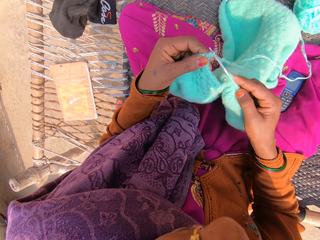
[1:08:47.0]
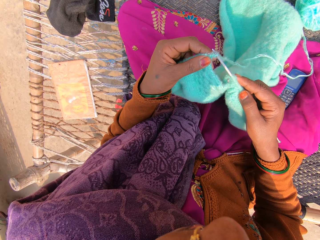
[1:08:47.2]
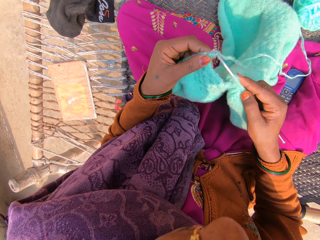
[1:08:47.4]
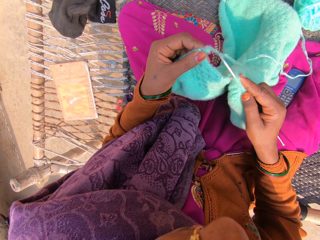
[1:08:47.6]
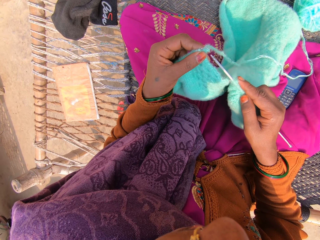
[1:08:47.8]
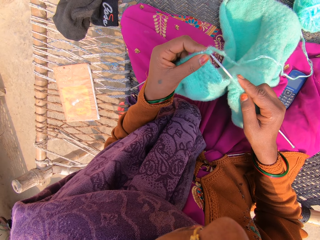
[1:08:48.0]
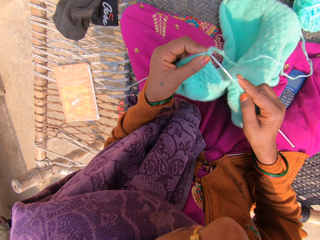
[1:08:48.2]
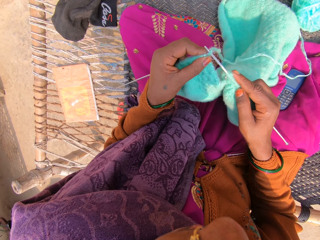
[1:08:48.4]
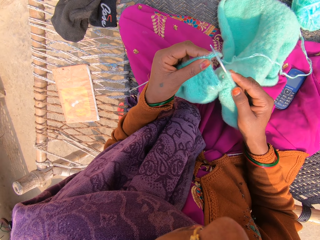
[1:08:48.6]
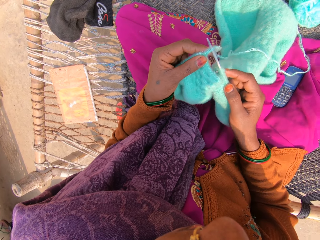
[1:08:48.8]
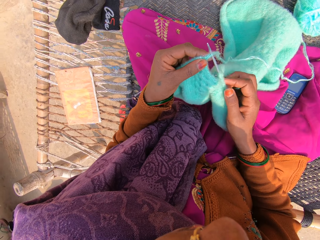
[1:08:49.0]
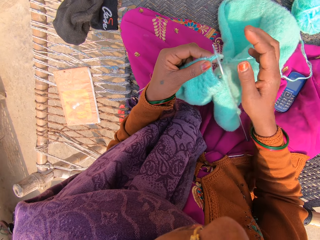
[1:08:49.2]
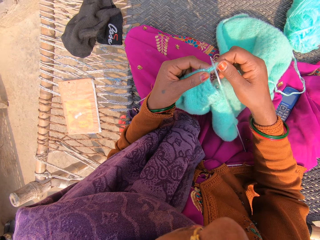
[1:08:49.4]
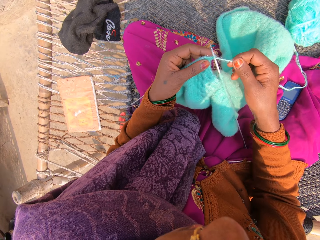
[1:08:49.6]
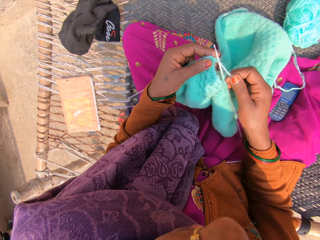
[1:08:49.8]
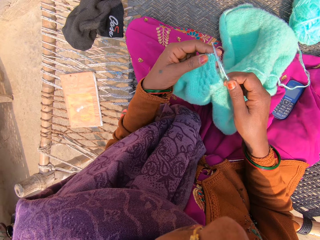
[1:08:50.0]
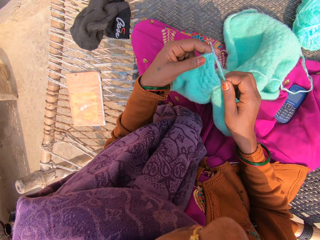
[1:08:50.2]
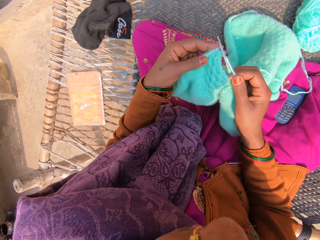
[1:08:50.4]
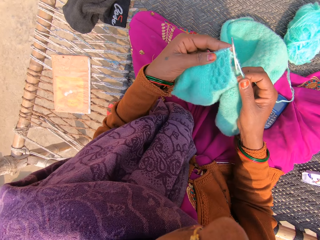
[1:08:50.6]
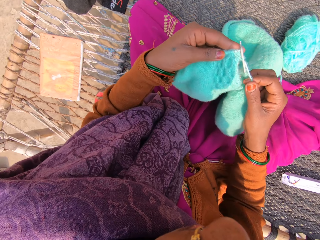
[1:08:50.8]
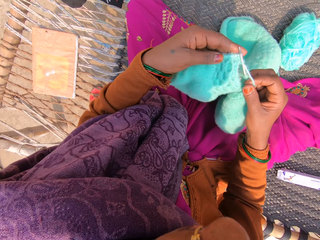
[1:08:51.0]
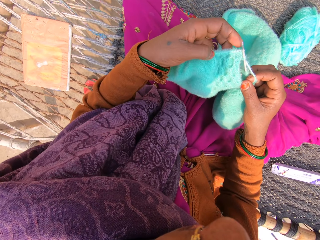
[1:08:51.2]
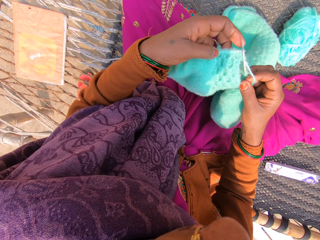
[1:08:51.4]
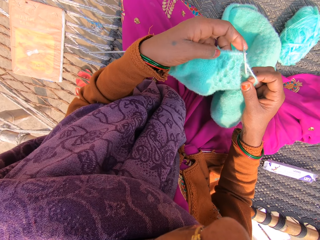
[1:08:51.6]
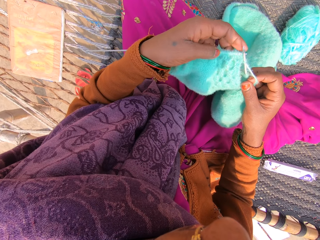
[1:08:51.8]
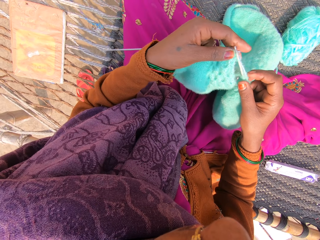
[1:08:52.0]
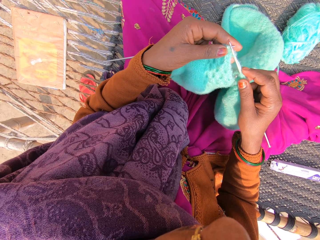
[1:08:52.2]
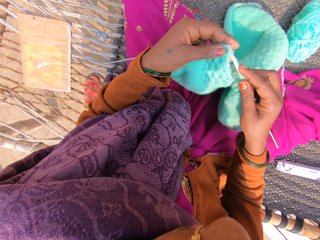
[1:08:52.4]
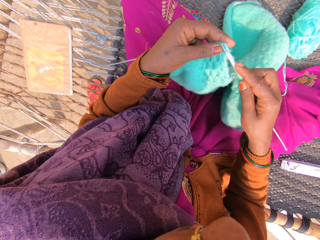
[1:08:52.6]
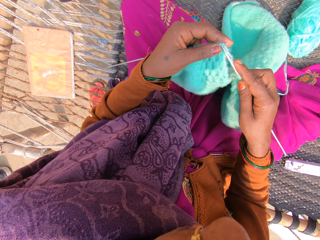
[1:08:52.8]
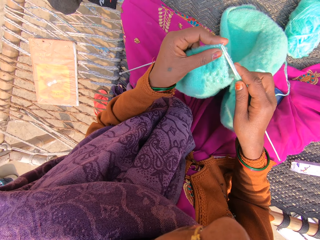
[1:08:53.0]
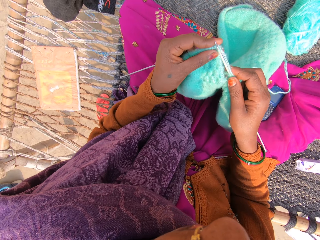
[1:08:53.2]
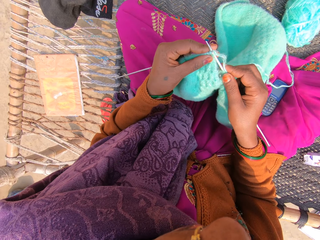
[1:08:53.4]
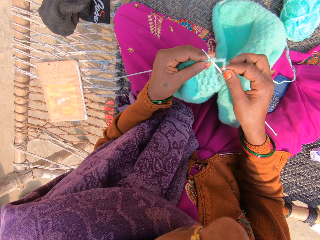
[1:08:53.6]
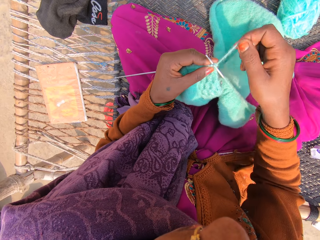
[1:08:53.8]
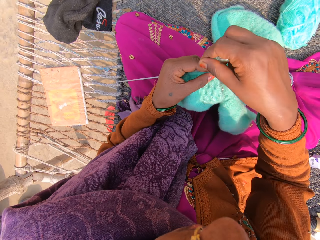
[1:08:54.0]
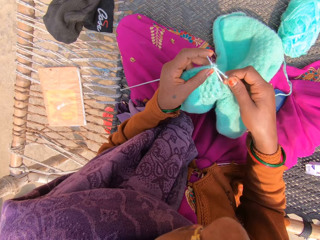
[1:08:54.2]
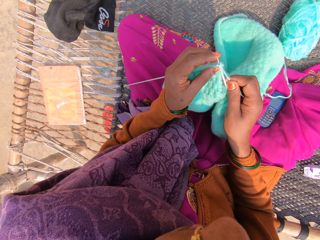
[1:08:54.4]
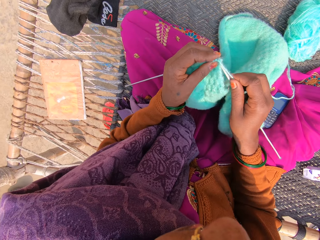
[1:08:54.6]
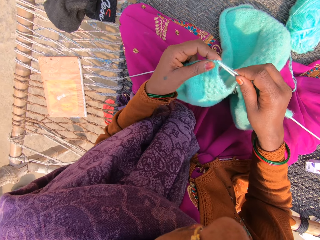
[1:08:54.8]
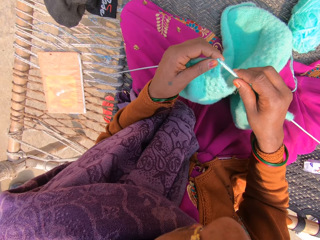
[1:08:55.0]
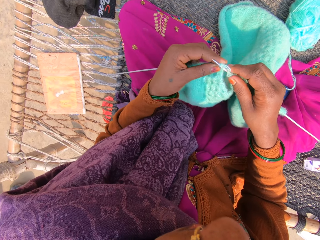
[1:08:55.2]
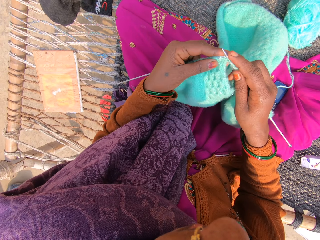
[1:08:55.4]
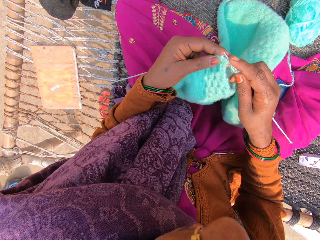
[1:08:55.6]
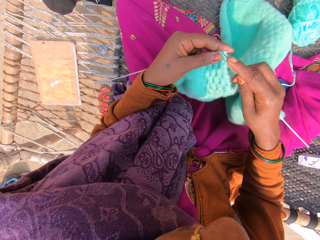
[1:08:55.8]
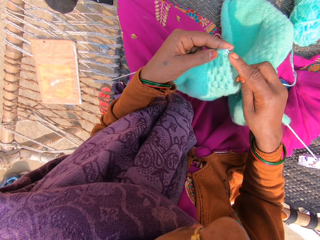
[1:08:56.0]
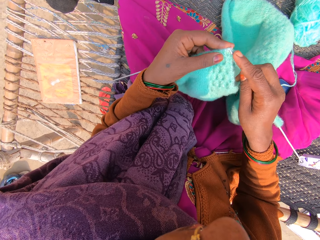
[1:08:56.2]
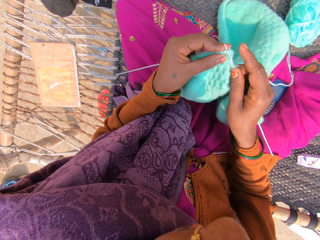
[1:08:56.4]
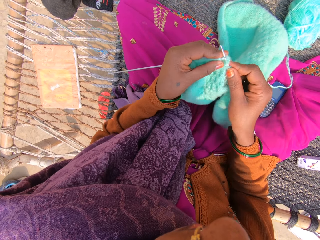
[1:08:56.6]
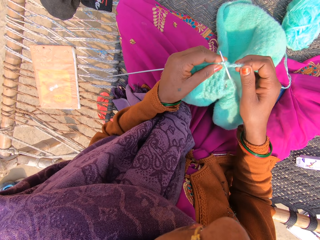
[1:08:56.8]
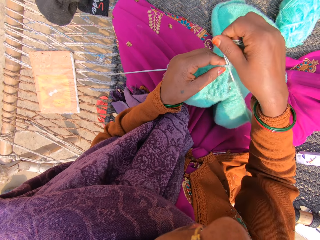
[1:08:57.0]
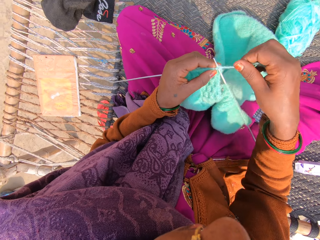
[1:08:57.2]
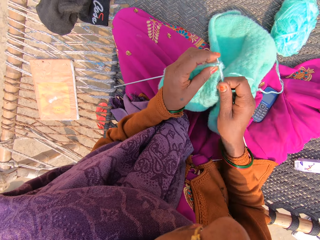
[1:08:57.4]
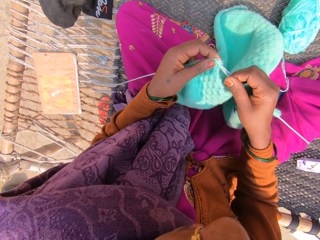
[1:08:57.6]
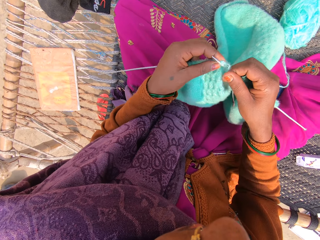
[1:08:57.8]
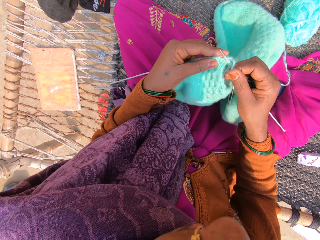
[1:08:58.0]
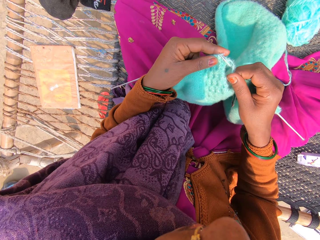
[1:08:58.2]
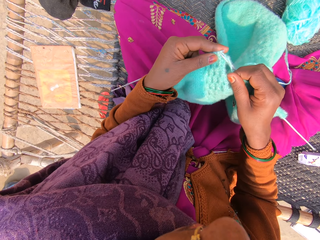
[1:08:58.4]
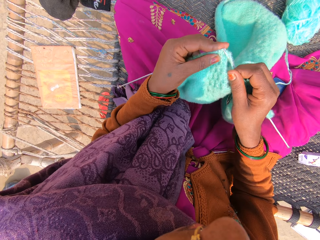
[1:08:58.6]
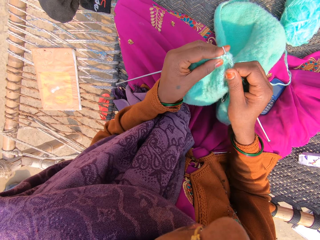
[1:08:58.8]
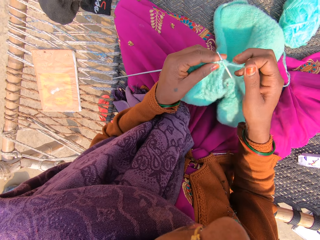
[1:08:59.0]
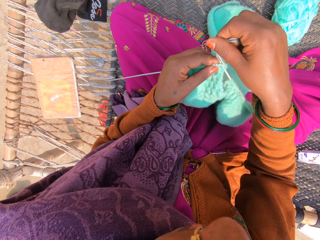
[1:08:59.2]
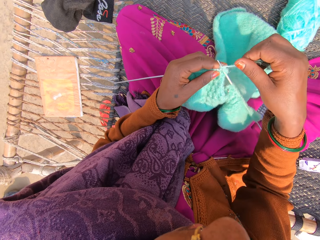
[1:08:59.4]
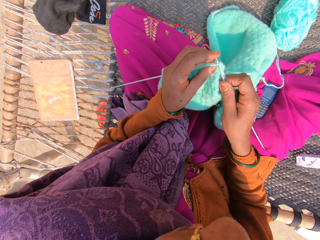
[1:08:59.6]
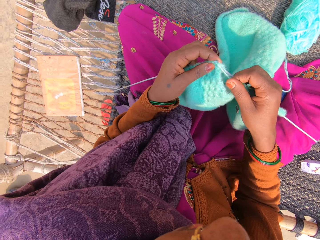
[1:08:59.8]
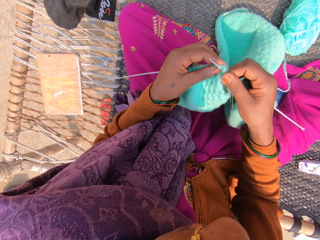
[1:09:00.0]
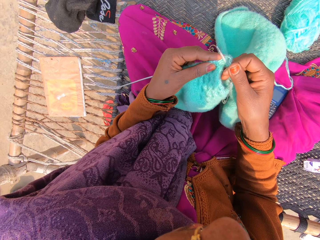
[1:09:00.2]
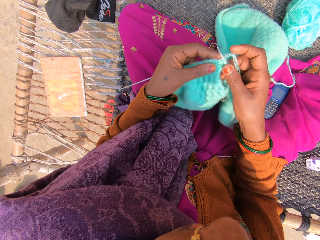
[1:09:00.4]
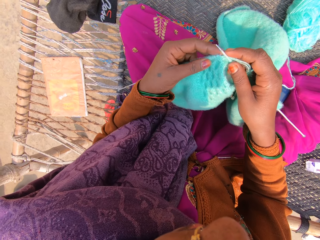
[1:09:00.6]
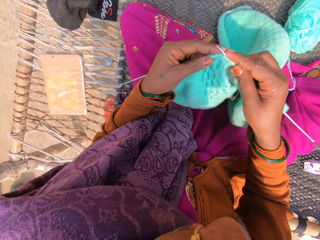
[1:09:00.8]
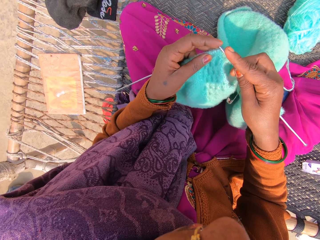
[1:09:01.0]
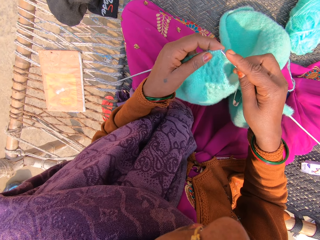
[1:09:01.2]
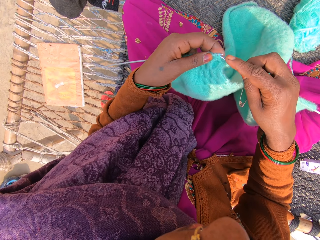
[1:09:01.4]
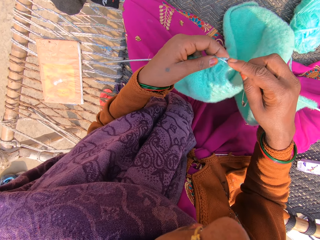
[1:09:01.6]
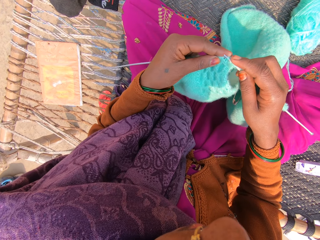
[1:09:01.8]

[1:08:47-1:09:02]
The camera wearer adjusts the thread. They knit the garment. They adjust the thread. They knit the garment. They adjust the thread. They knit the garment. They adjust the thread. They knit the garment.

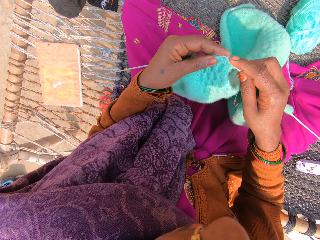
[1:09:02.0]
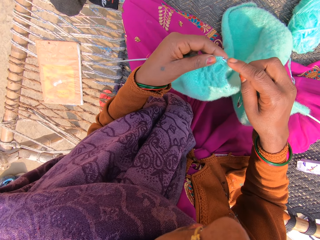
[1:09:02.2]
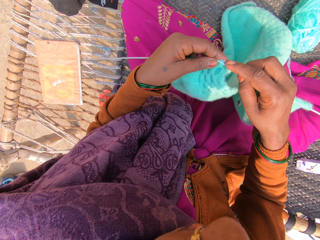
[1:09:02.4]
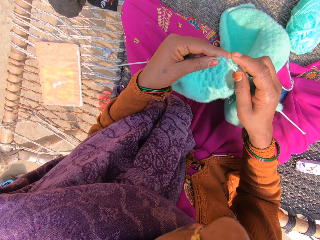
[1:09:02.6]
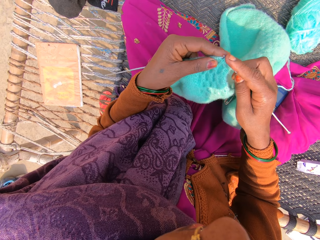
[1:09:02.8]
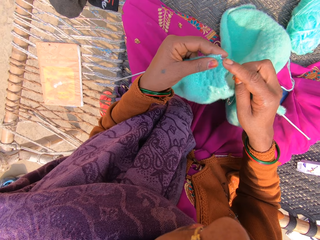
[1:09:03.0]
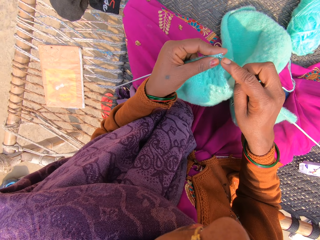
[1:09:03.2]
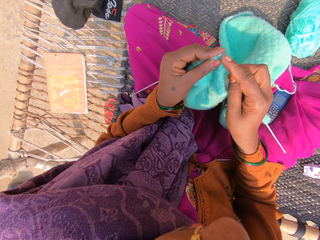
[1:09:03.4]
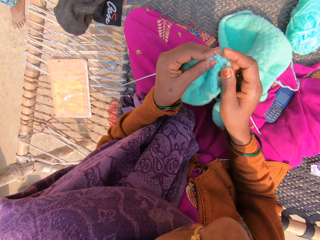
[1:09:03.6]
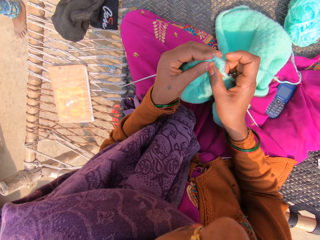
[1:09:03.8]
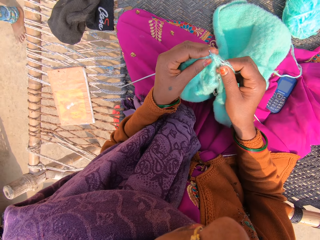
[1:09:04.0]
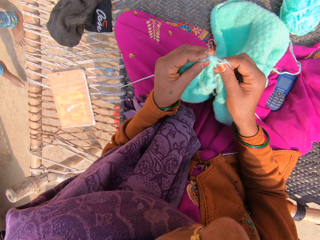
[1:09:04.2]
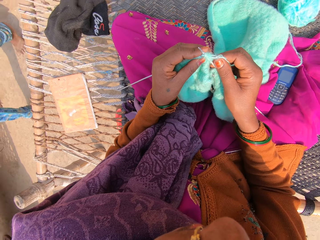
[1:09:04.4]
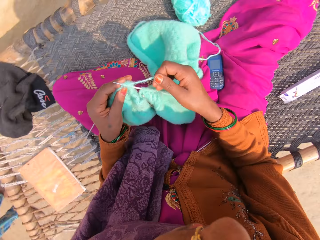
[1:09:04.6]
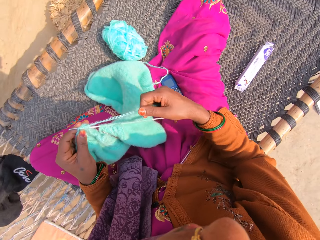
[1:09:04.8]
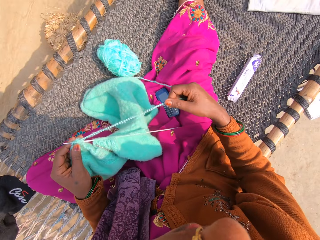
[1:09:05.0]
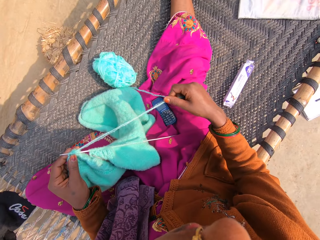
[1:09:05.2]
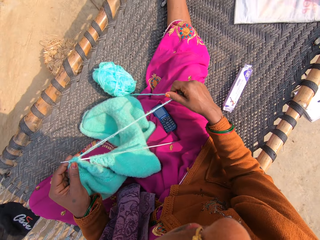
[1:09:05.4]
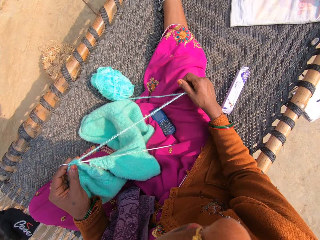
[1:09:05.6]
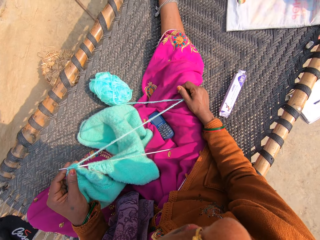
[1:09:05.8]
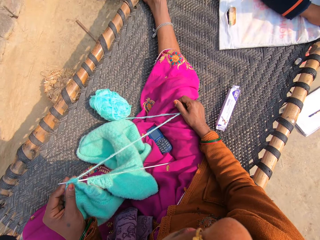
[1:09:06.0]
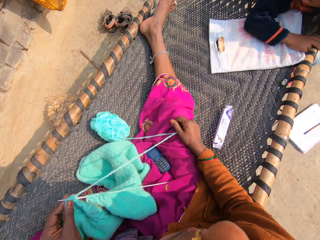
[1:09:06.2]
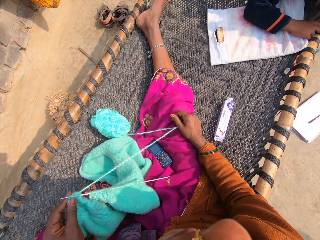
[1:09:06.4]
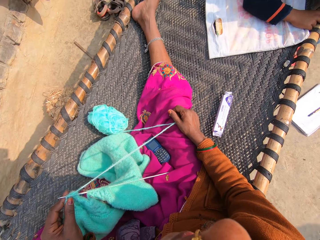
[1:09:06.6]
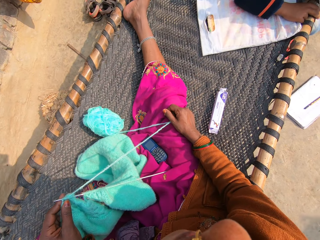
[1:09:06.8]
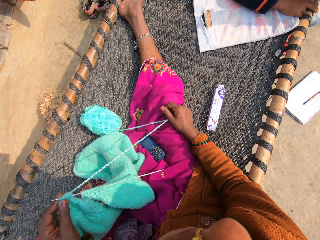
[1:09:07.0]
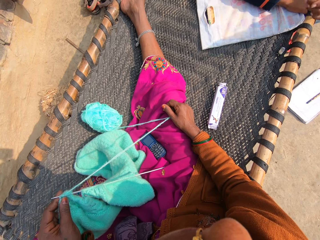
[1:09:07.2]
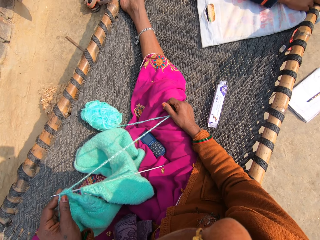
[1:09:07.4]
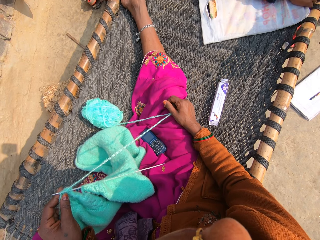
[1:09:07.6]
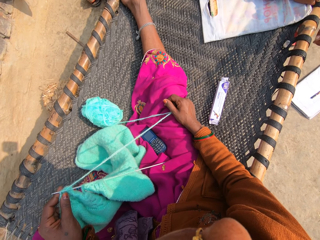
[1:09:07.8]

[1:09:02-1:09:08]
A child walks around the compound. The camera wearer adjusts the thread. They stop knitting. Another child sits on the mat.
